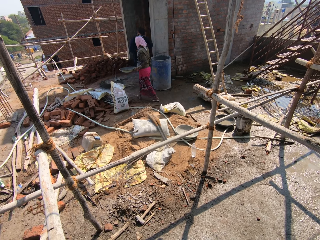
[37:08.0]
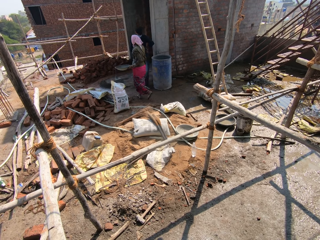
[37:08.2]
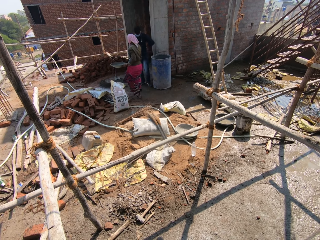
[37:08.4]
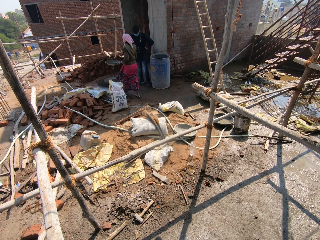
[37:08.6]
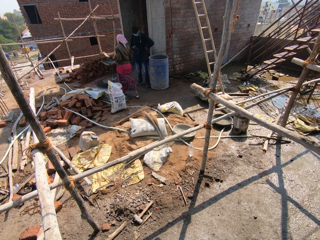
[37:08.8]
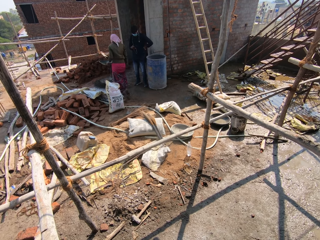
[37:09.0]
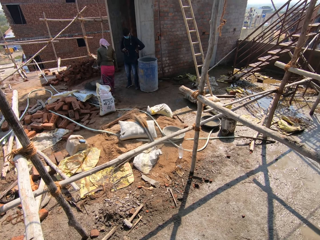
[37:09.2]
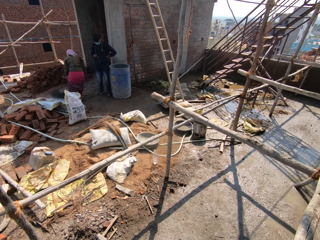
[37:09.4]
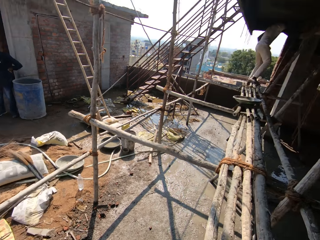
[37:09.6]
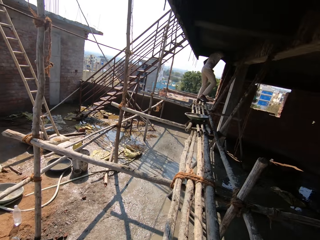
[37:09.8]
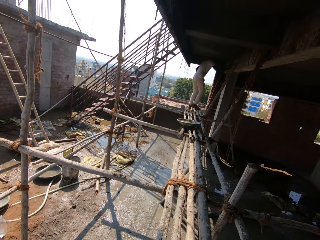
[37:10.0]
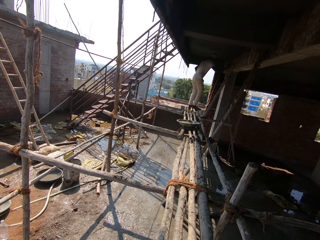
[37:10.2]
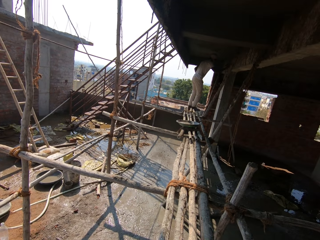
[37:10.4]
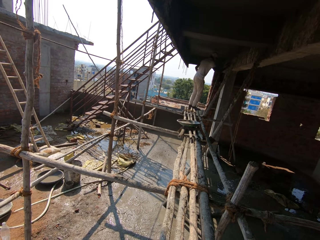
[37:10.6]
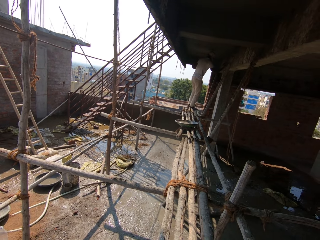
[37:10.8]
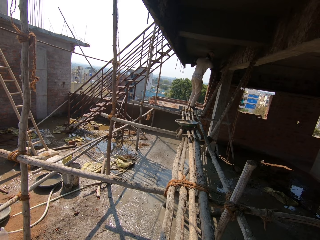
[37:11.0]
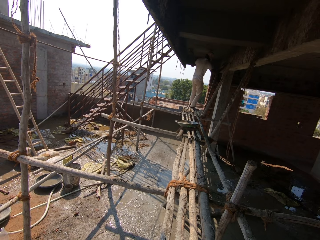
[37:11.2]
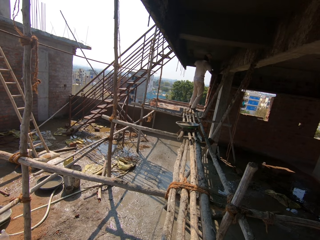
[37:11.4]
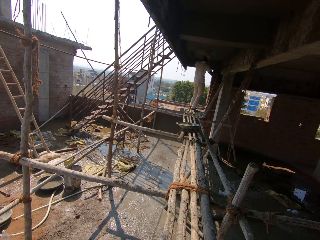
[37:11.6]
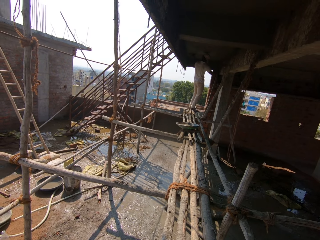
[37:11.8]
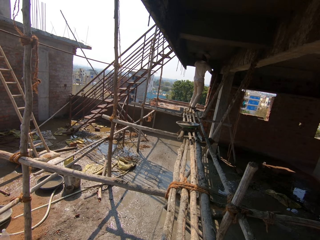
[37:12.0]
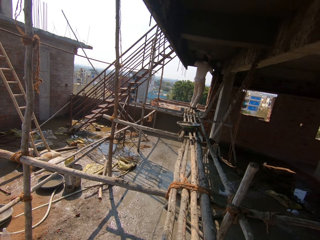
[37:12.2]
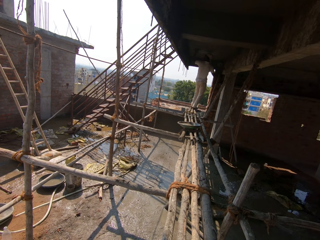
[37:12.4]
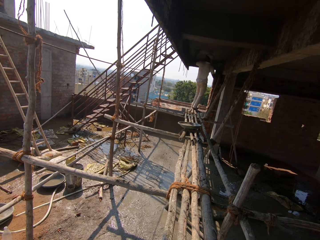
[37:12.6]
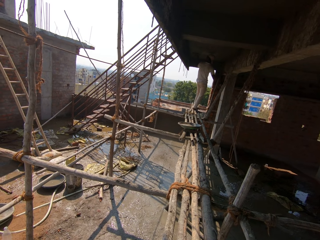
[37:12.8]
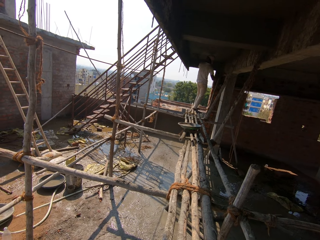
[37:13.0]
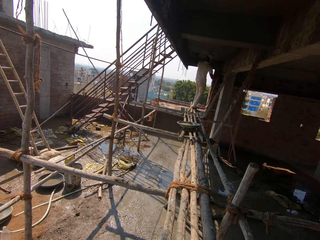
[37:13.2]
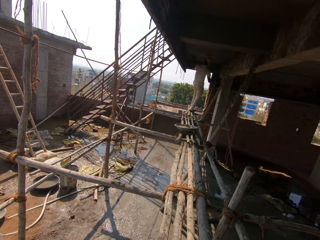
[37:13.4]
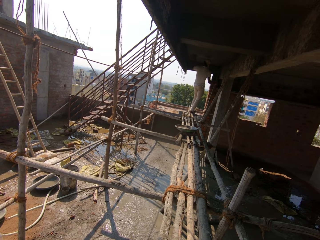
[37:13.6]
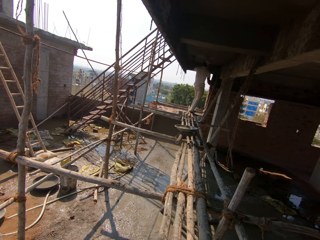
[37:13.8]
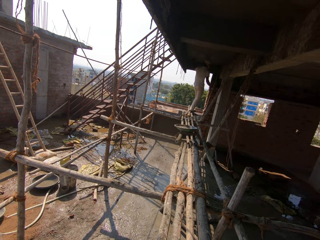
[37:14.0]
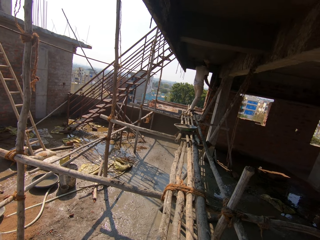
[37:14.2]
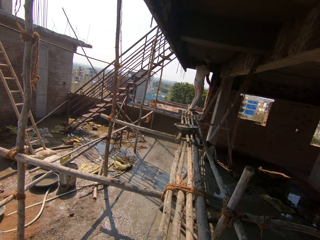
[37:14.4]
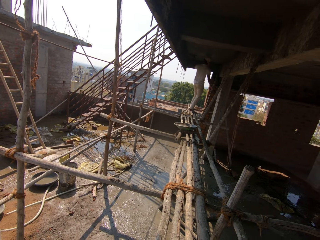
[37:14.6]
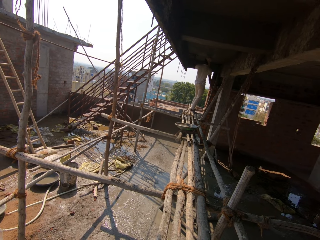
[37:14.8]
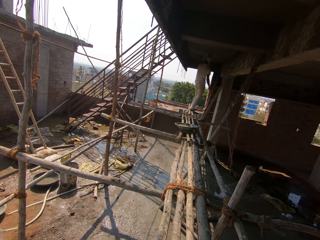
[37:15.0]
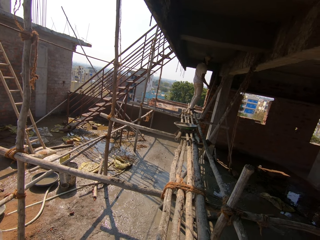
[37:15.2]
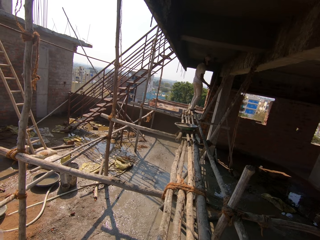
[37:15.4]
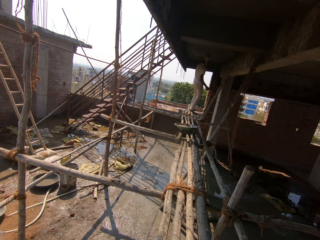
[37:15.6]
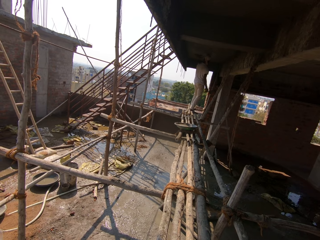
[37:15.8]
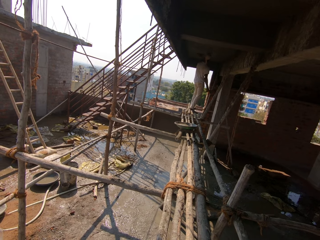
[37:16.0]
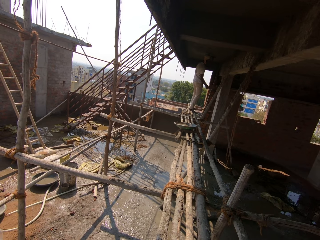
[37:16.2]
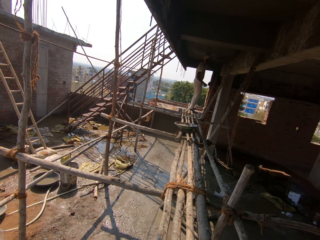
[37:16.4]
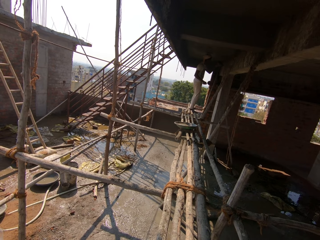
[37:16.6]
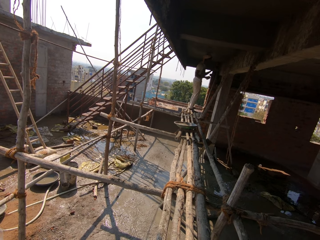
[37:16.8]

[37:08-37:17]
A person stands outside. Another person smoothens the ceiling roof.

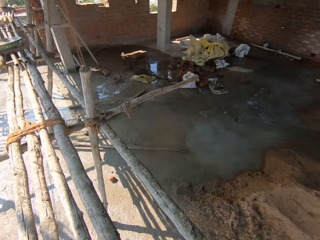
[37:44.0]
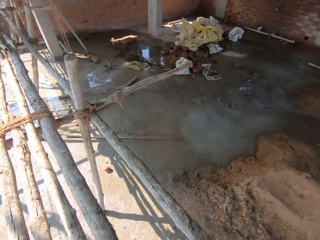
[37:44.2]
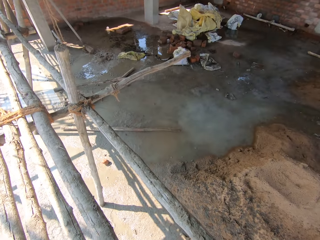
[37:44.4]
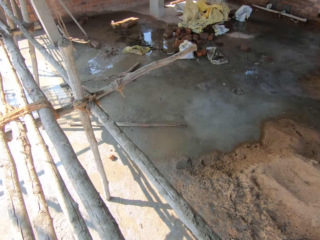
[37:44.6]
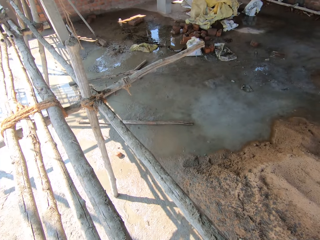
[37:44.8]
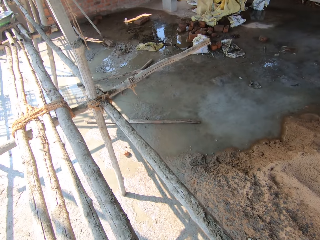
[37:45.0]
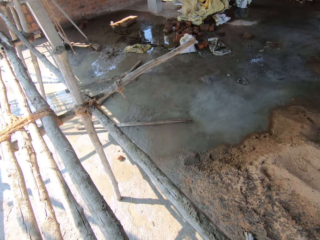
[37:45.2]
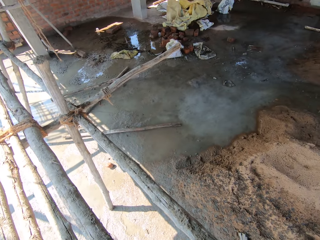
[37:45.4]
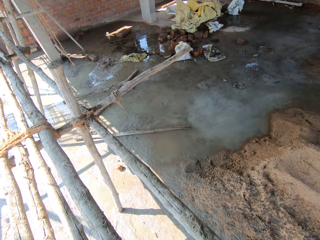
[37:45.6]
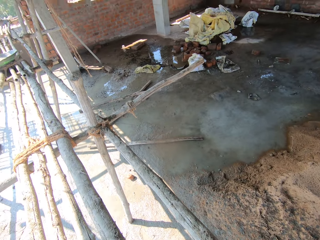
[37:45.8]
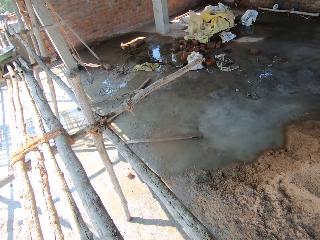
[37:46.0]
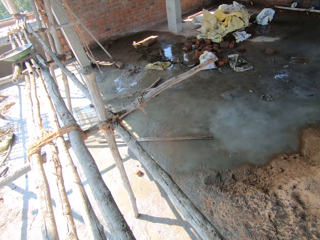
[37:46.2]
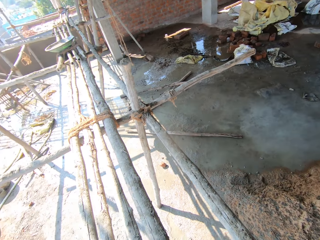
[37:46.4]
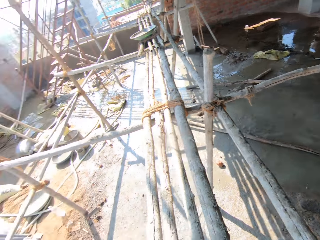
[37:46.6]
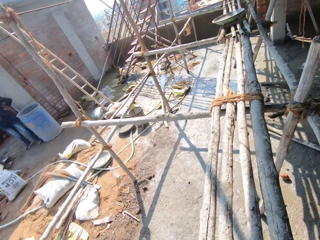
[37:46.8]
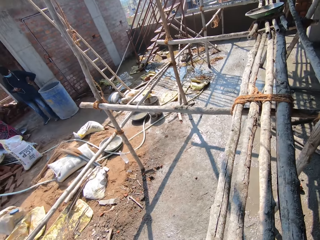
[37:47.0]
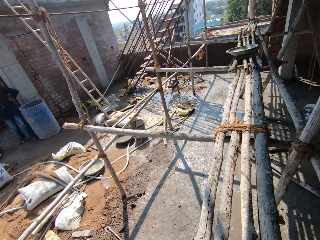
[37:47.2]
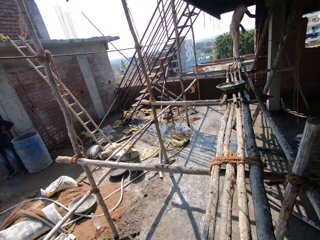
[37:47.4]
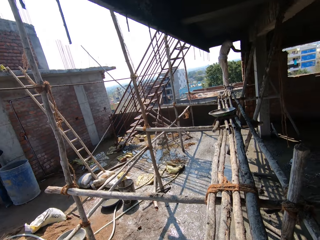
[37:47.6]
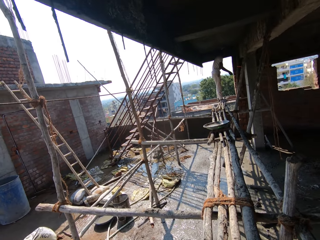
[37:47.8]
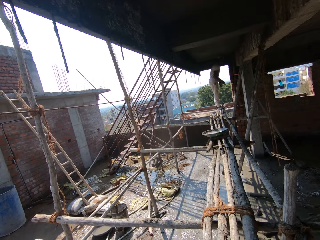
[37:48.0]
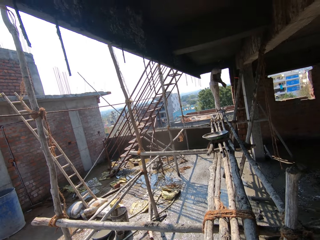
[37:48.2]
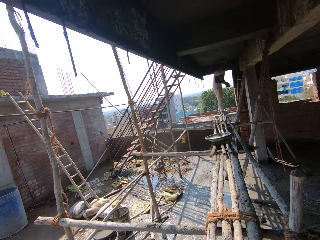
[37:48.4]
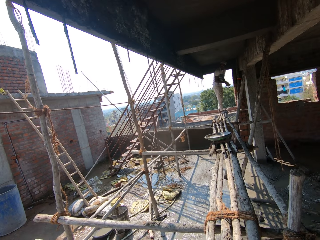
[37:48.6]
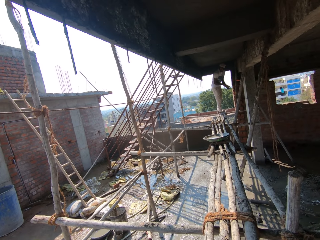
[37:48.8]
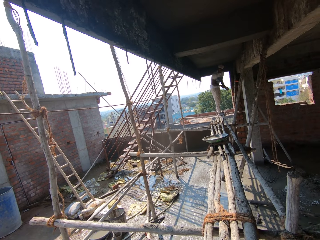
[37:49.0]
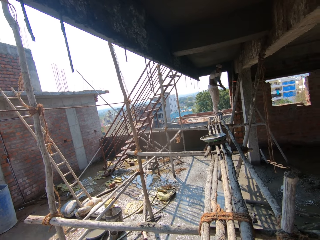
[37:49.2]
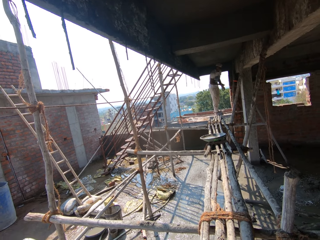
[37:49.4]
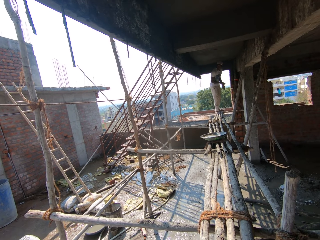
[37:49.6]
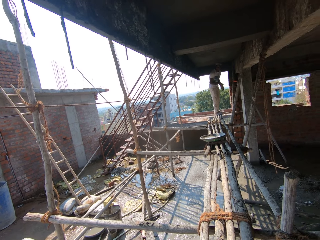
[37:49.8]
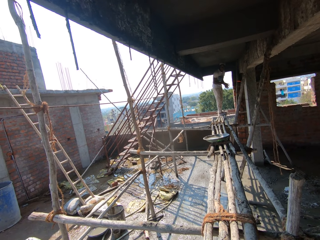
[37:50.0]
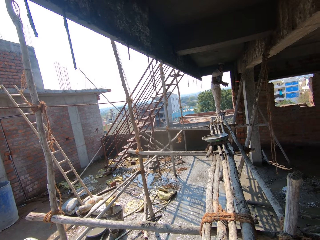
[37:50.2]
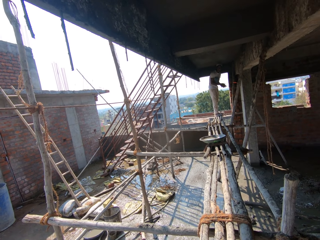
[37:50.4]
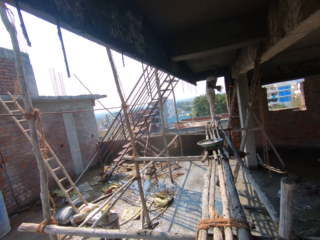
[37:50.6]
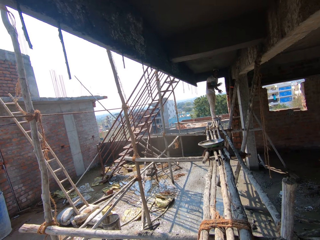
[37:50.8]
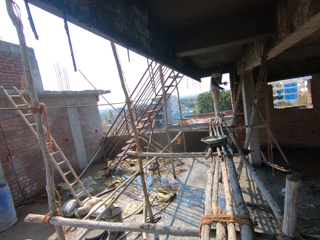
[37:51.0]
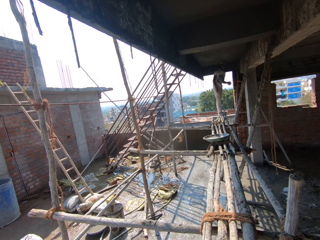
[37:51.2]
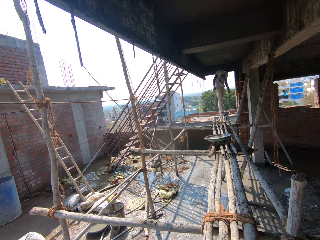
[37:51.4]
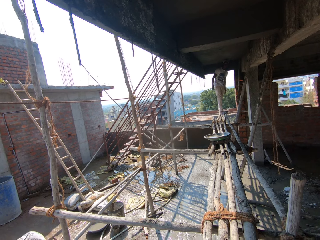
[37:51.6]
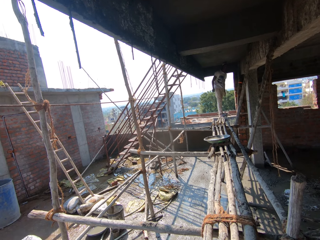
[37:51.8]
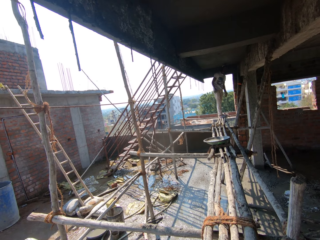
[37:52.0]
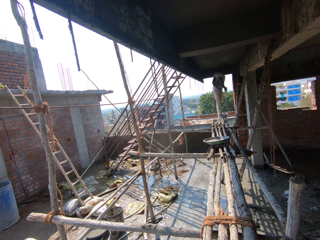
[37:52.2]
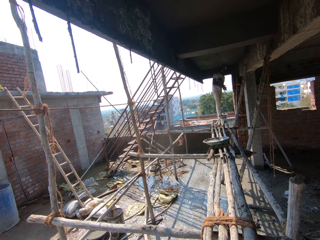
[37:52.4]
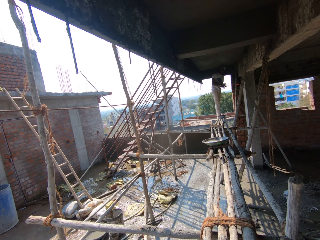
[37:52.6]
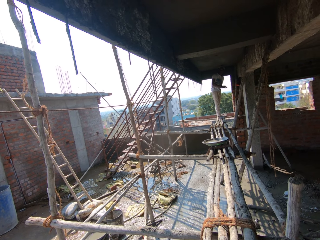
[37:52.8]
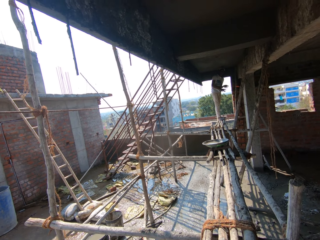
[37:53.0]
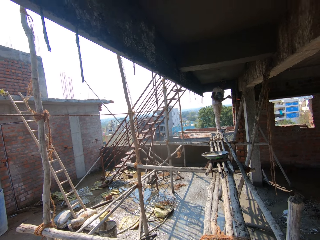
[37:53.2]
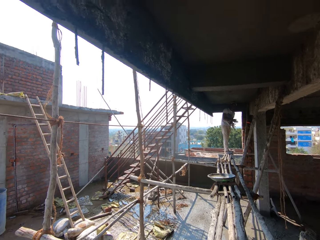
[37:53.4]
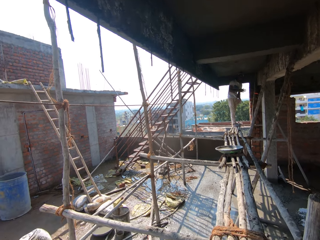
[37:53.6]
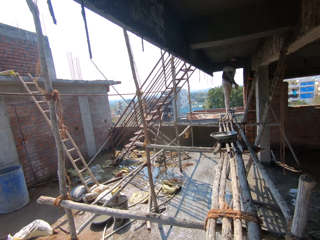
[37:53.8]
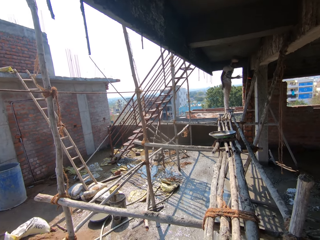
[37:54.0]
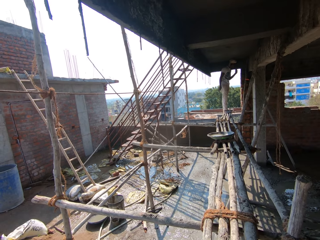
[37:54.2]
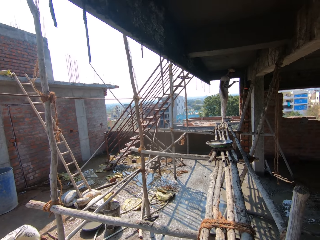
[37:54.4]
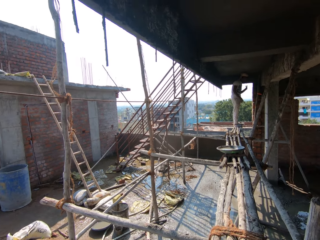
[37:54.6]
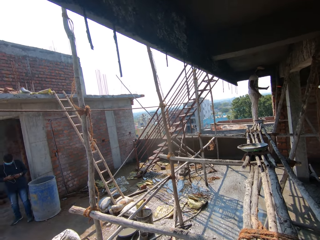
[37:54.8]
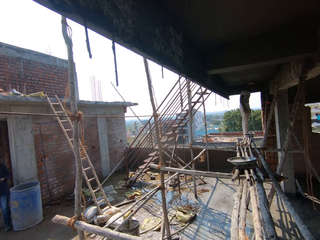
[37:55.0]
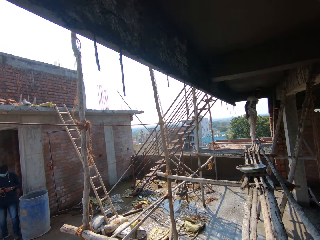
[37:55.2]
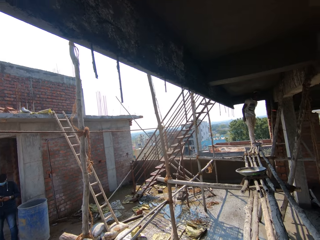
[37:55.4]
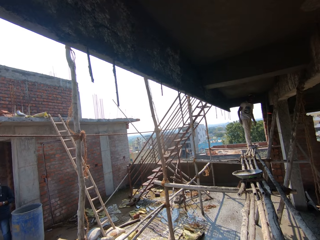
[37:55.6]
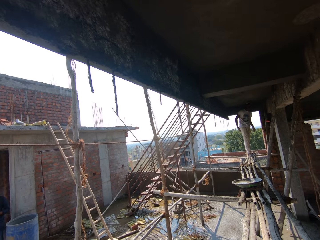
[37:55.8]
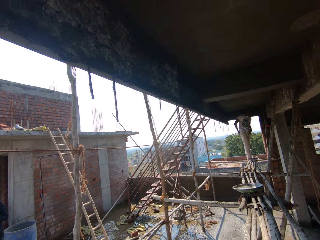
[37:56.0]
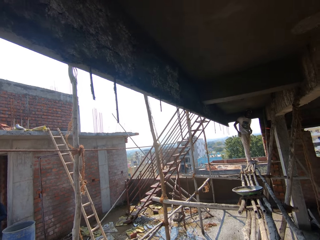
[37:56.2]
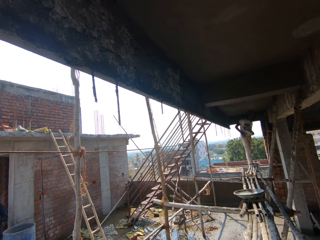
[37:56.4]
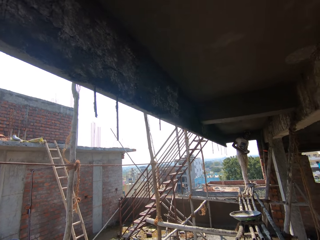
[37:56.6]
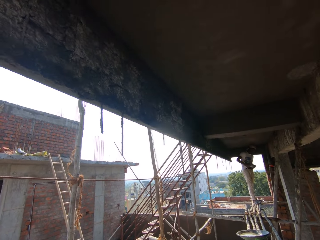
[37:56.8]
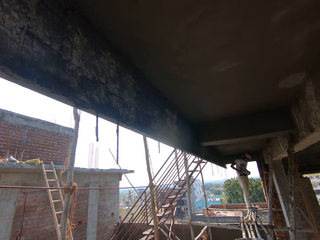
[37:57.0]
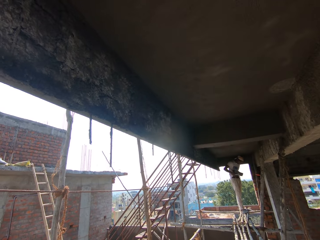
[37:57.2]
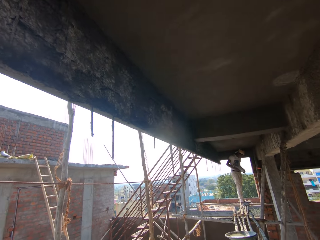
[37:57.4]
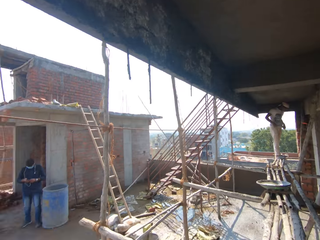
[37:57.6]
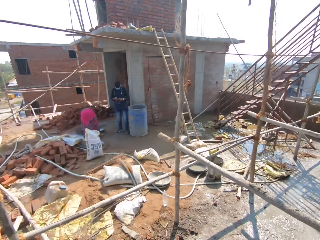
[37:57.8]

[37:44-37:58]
A person stares outside.
